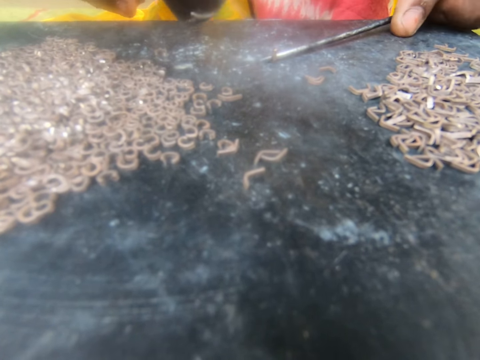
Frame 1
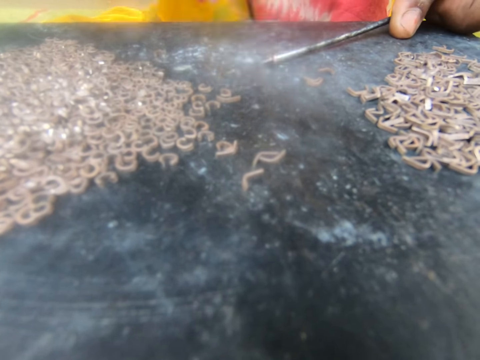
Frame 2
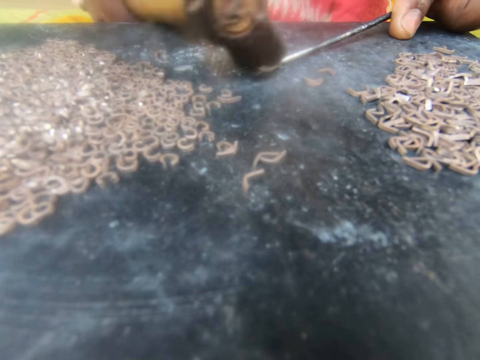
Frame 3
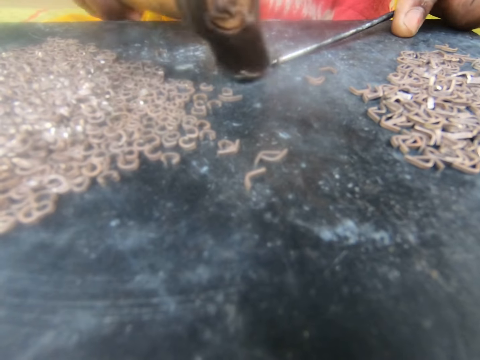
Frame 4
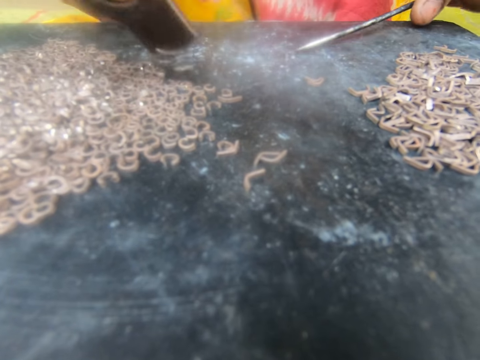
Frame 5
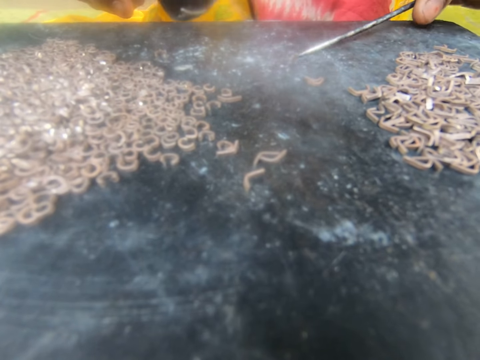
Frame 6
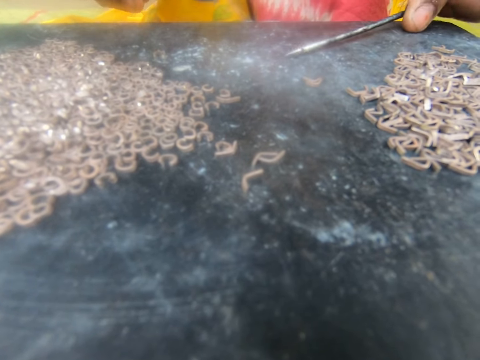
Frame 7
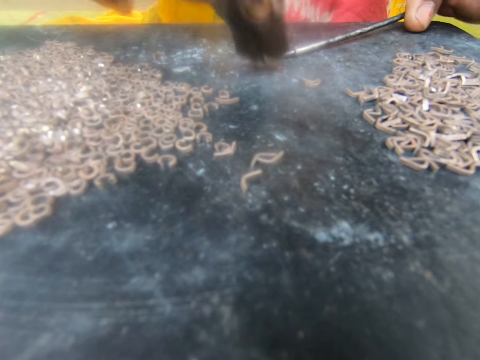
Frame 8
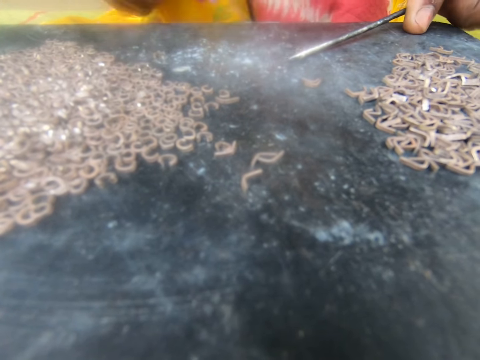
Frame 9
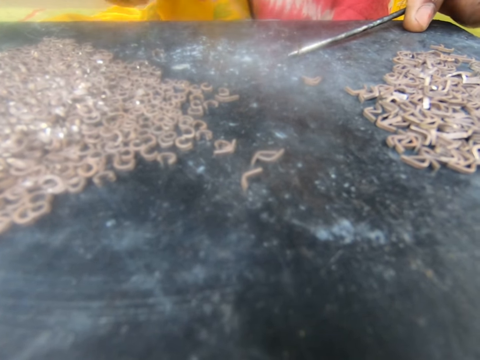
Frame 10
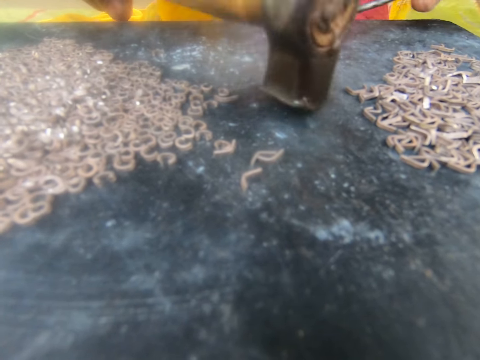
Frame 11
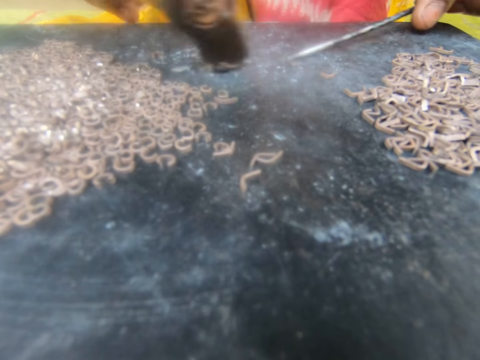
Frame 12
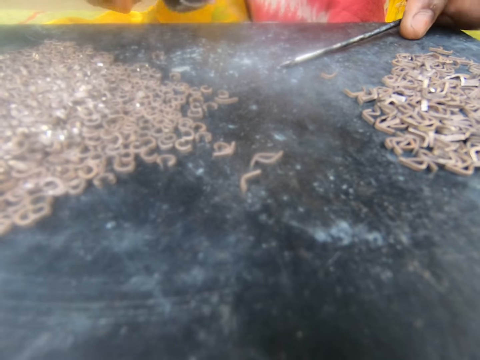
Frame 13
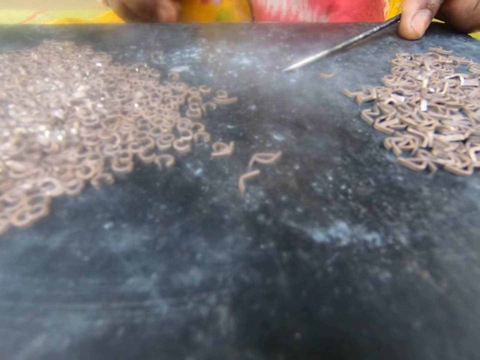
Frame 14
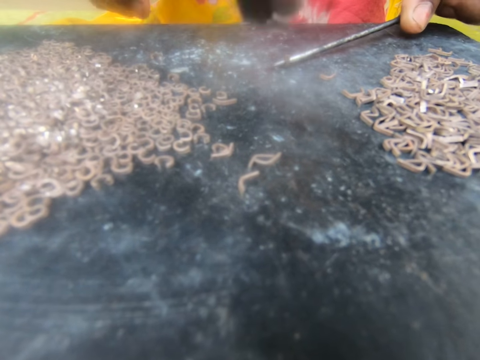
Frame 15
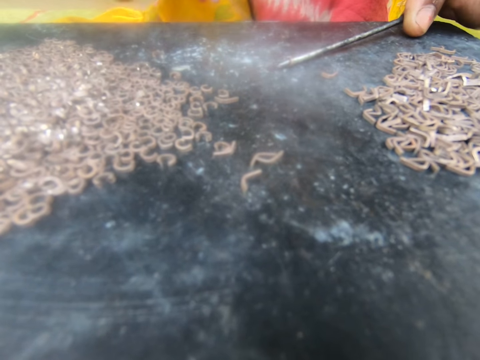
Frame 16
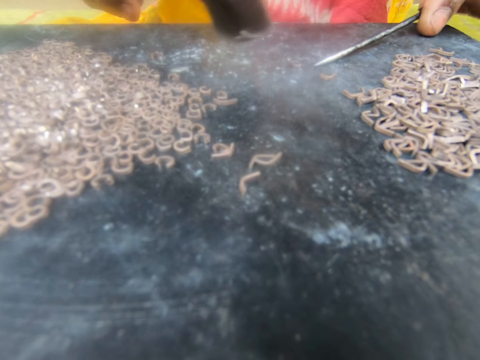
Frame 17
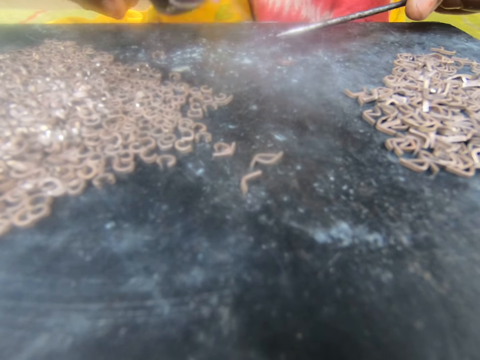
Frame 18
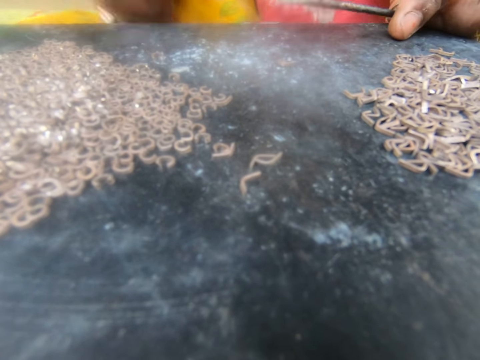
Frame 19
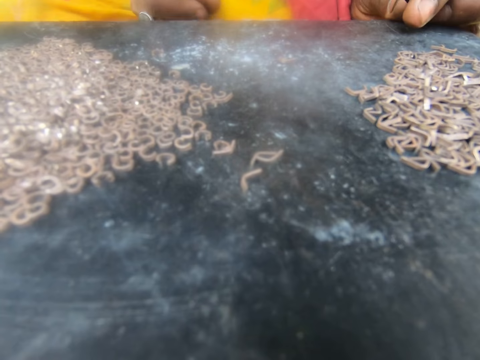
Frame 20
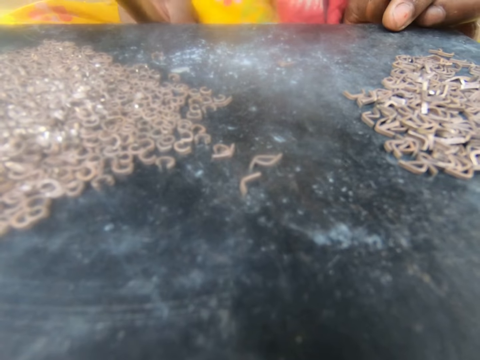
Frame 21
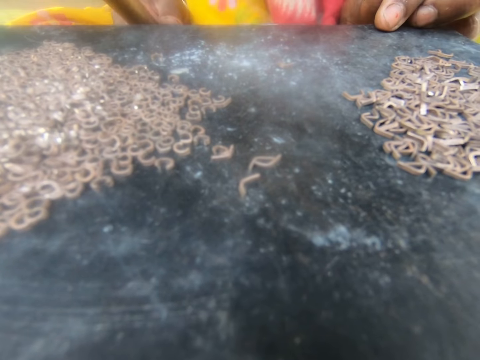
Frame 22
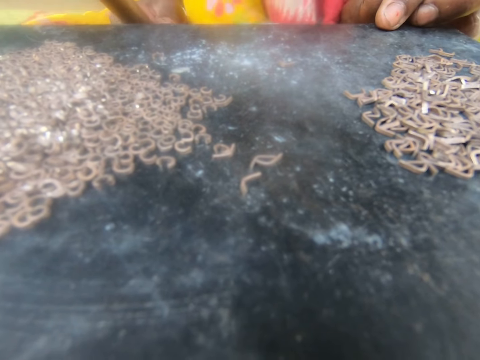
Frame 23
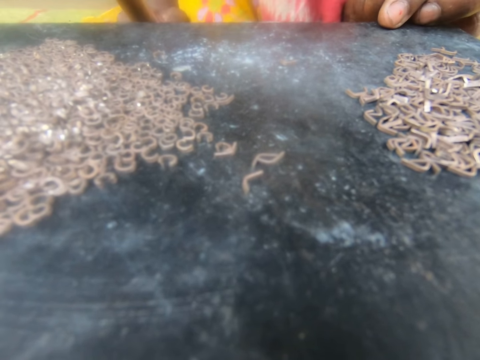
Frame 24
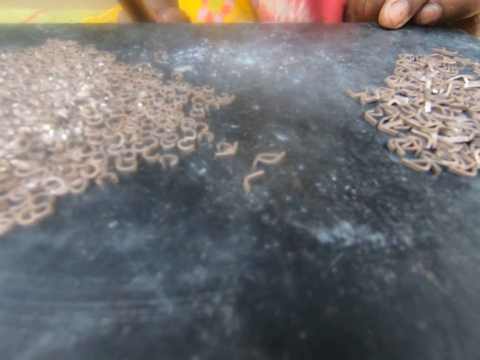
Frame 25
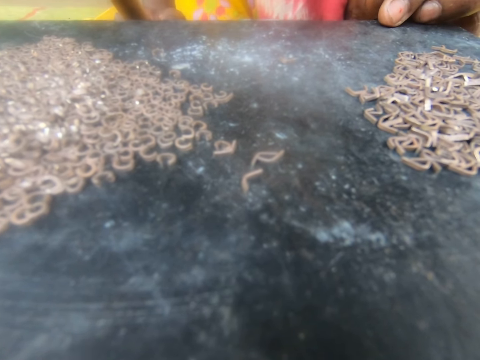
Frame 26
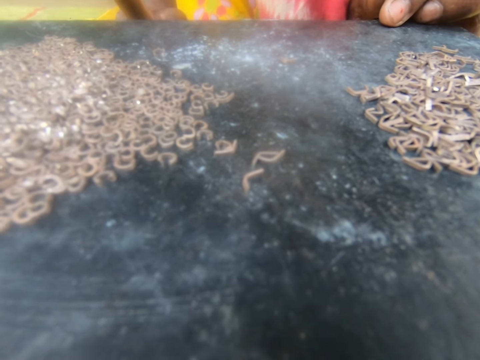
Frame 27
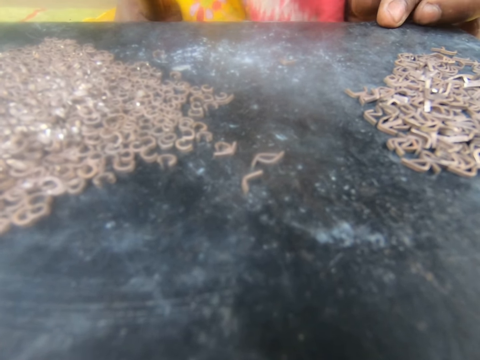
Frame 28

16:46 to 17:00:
The camera wearer moves the metal with a hammer. They put the nail on the metal. They hit the metal with the hammer. They move the metal with the hammer. They put the nail on the metal. They hit the metal with the hammer. They move the metal with the hammer. They put the nail on the metal. They hit the metal with the hammer. They move the metal with the hammer.

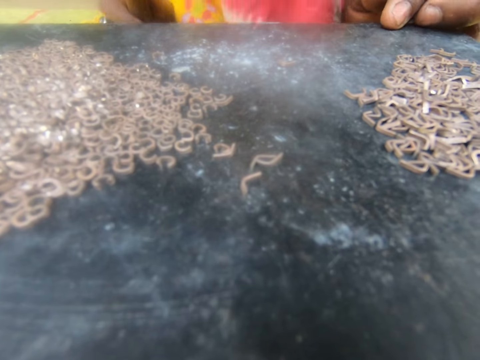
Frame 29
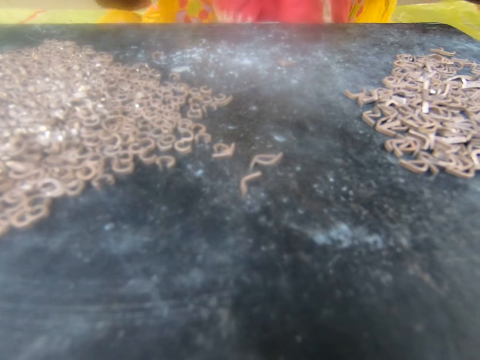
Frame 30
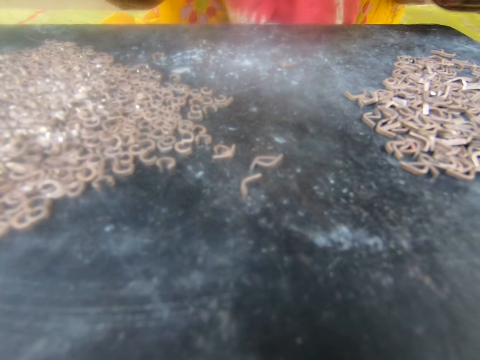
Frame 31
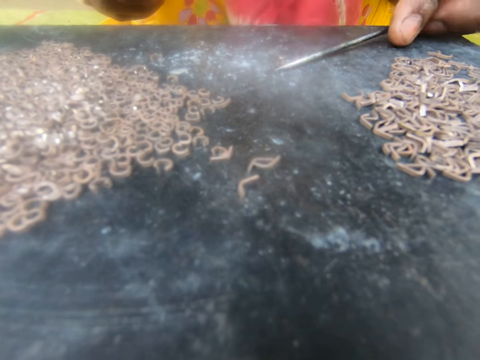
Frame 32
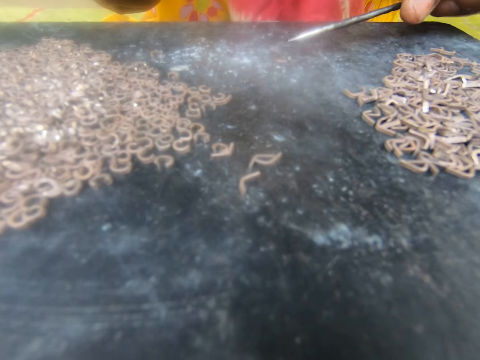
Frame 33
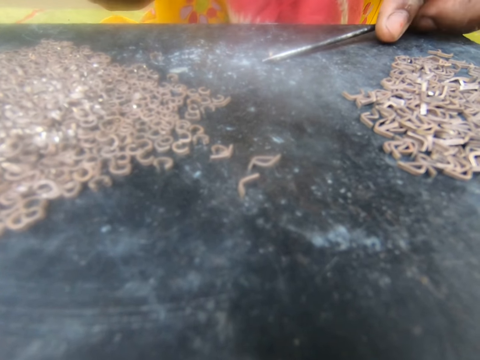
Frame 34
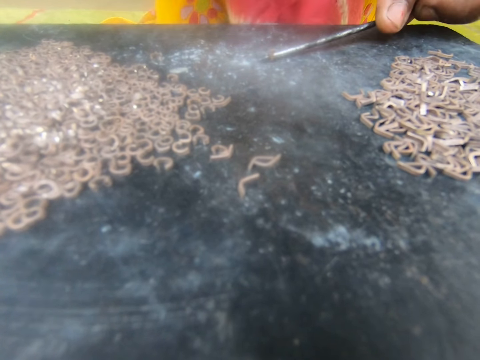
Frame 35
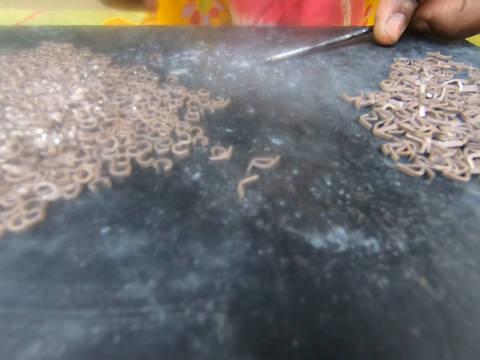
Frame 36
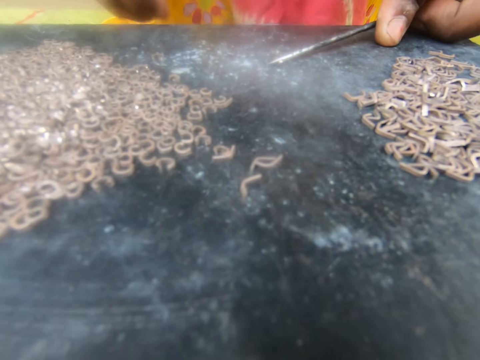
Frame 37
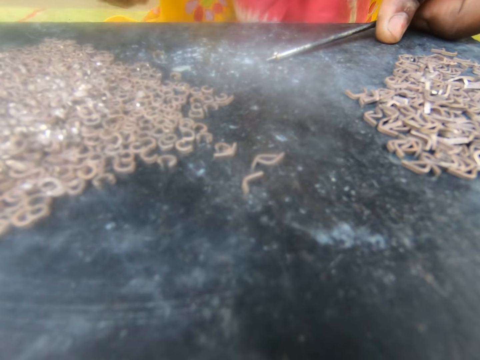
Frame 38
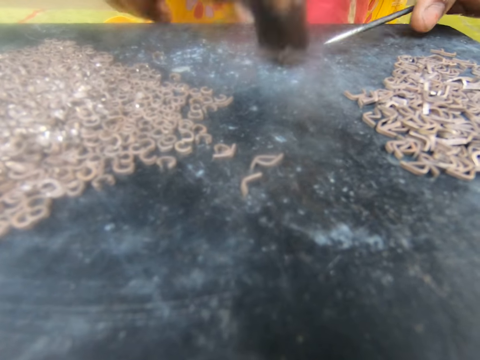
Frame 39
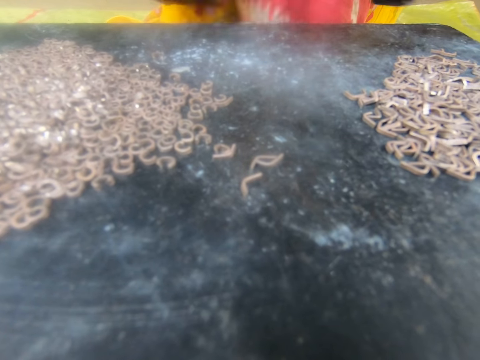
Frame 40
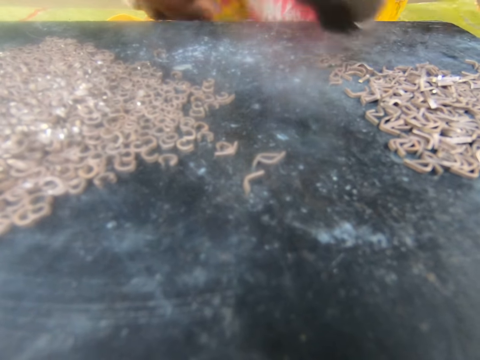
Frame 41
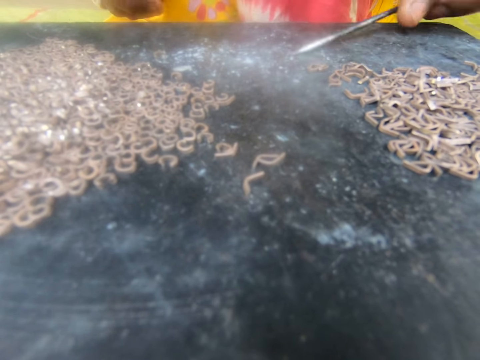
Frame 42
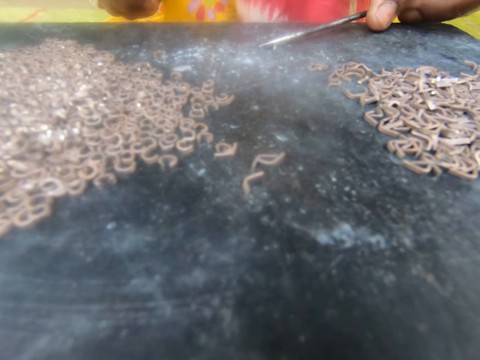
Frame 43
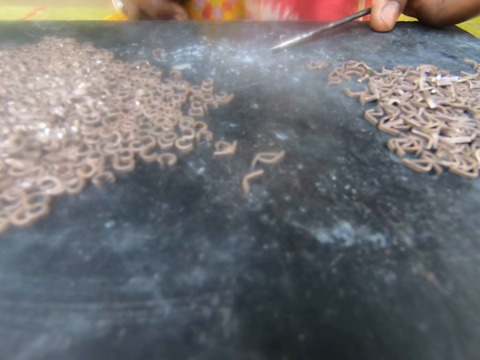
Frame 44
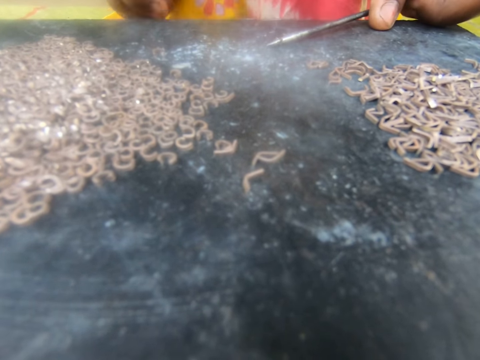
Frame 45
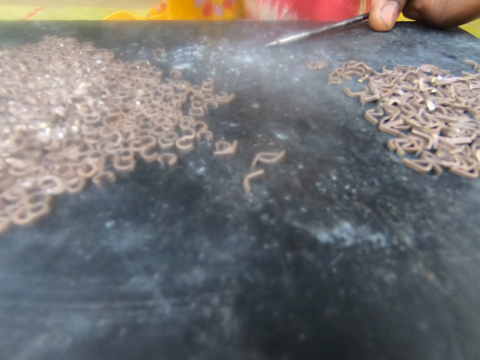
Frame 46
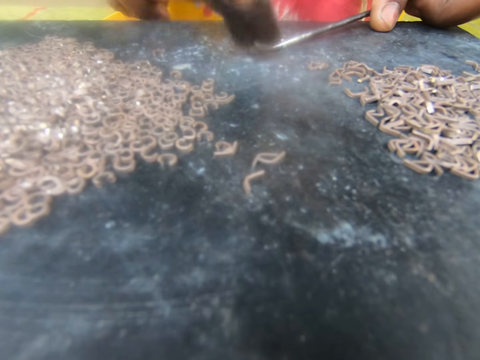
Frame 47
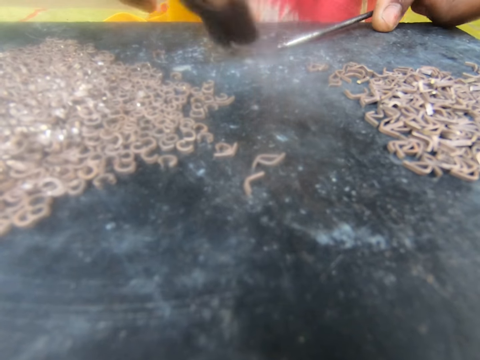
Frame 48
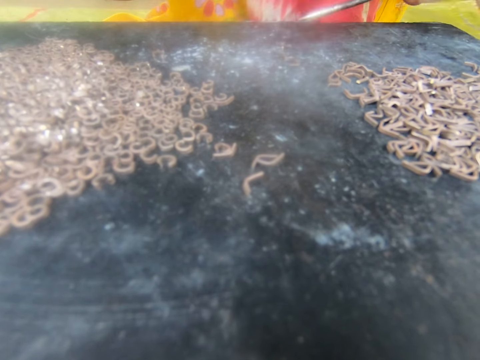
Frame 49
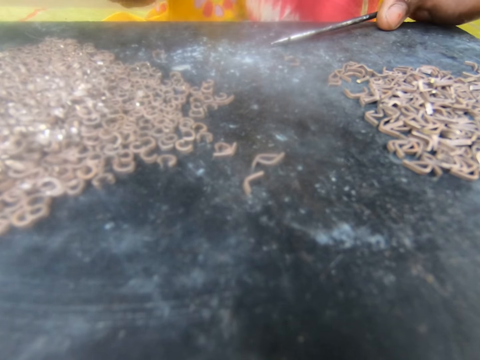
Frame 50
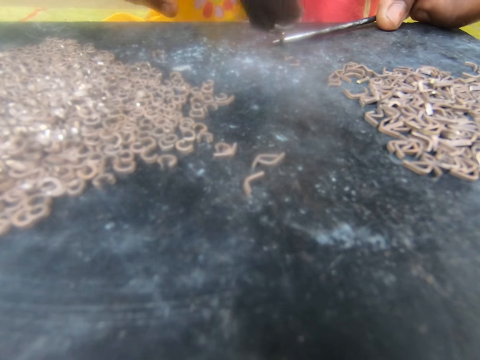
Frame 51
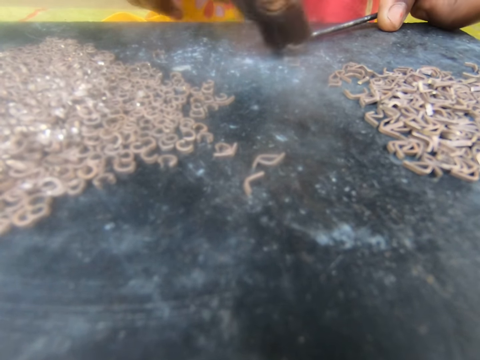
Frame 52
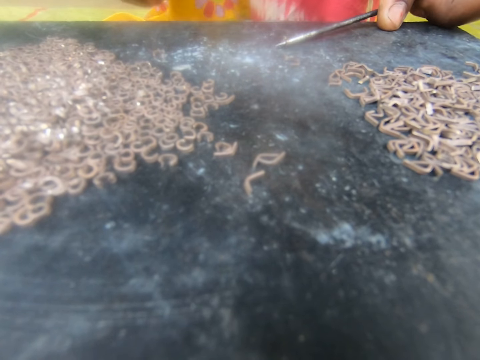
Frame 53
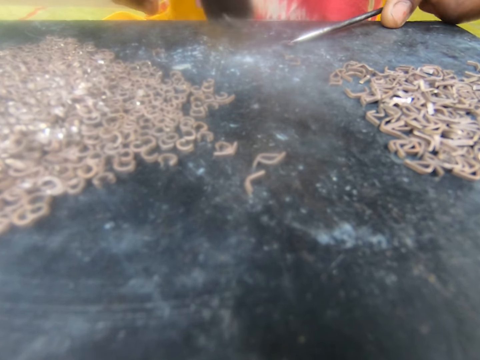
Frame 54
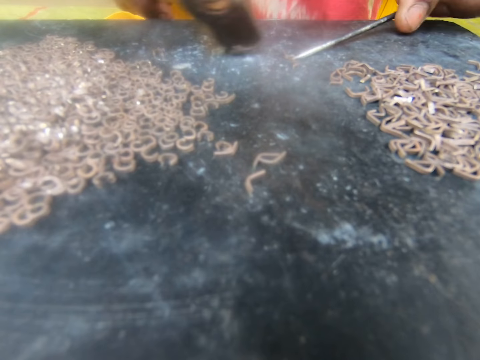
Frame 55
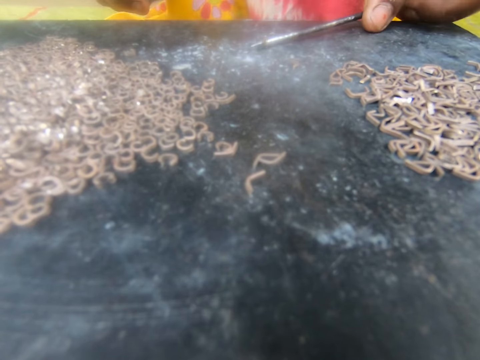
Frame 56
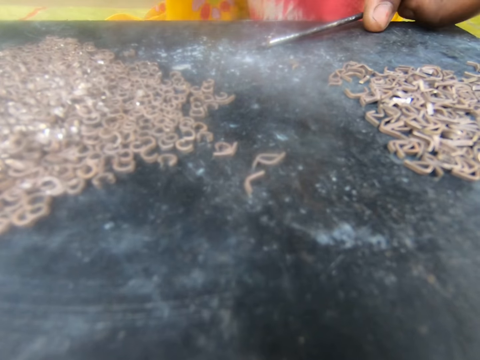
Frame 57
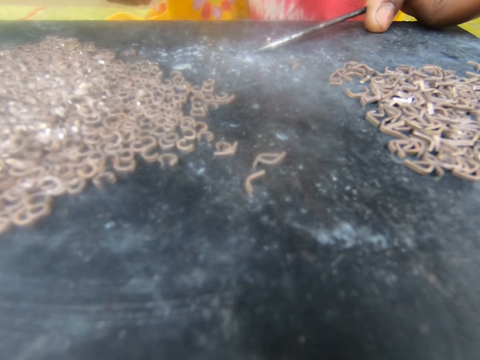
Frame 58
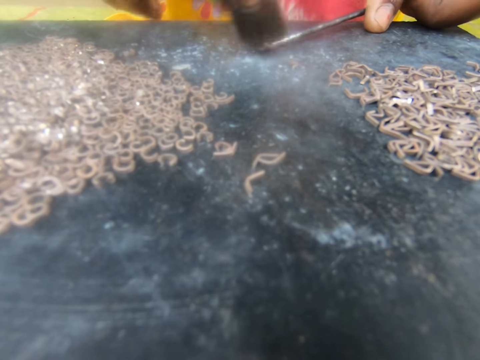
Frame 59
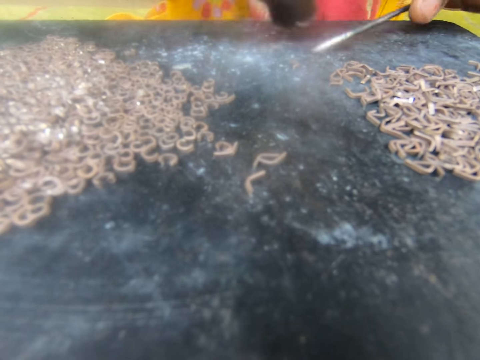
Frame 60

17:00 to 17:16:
The camera wearer puts the nail on the metal. They hit the metal with a hammer. They move the metal with the hammer. They put the nail on the metal. They hit the metal with the hammer. They move the metal with the hammer. They put the nail on the metal. They hit the metal with the hammer. They move the metal with the hammer. They put the nail on the metal. They hit the metal with the hammer.
